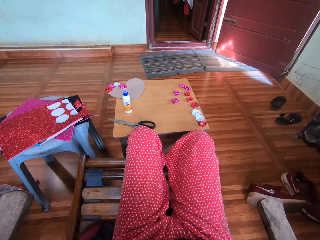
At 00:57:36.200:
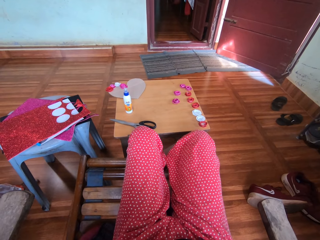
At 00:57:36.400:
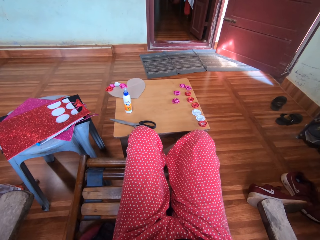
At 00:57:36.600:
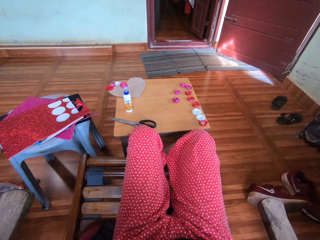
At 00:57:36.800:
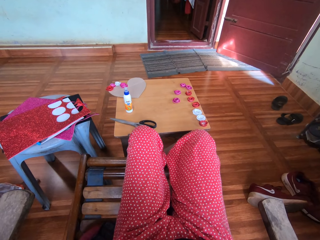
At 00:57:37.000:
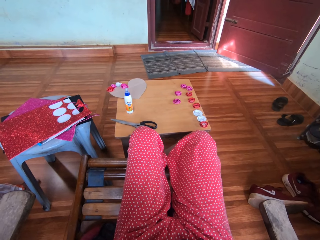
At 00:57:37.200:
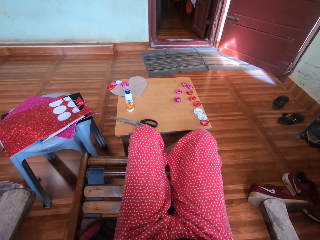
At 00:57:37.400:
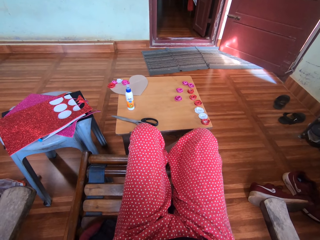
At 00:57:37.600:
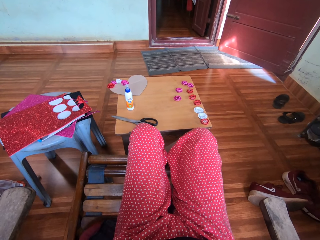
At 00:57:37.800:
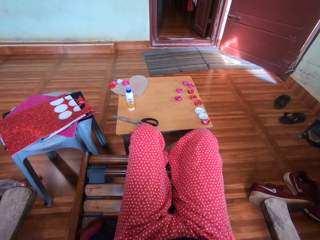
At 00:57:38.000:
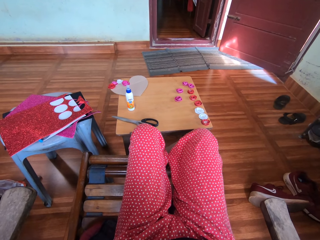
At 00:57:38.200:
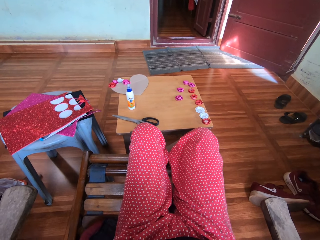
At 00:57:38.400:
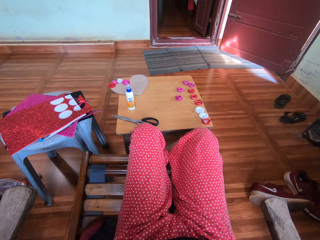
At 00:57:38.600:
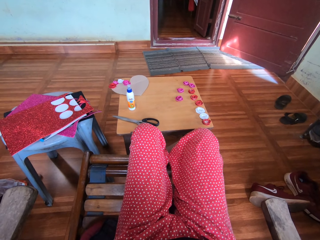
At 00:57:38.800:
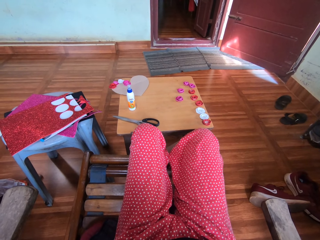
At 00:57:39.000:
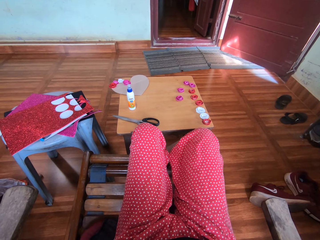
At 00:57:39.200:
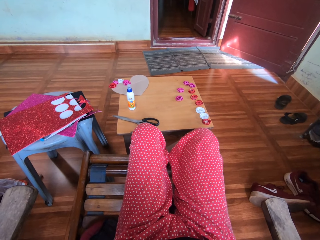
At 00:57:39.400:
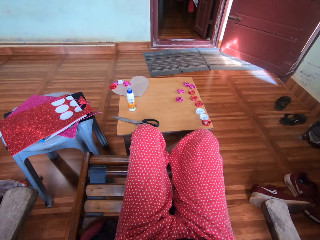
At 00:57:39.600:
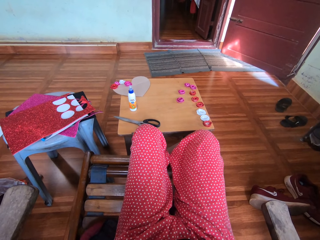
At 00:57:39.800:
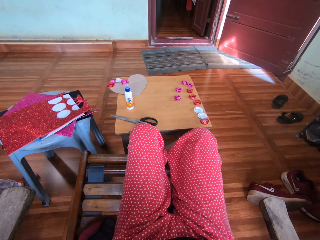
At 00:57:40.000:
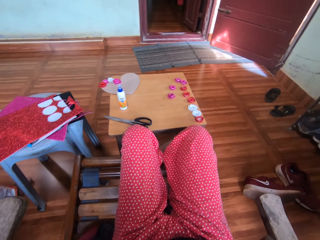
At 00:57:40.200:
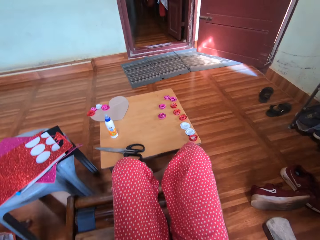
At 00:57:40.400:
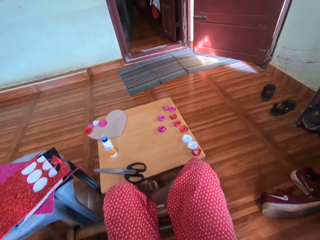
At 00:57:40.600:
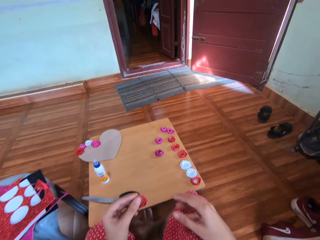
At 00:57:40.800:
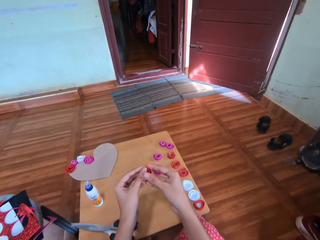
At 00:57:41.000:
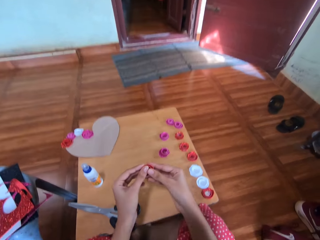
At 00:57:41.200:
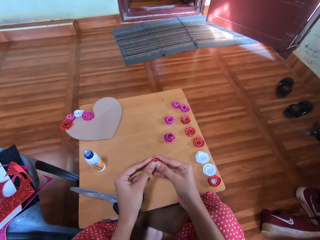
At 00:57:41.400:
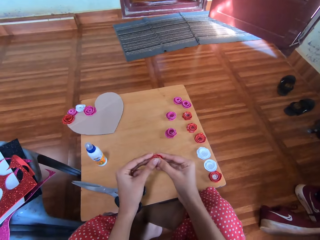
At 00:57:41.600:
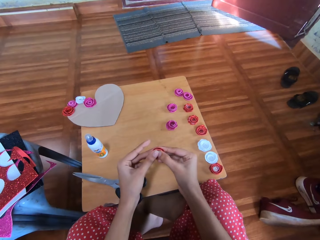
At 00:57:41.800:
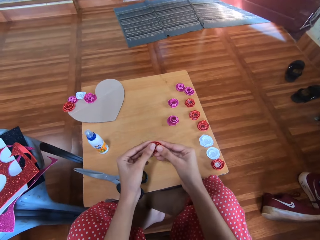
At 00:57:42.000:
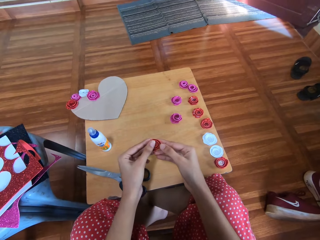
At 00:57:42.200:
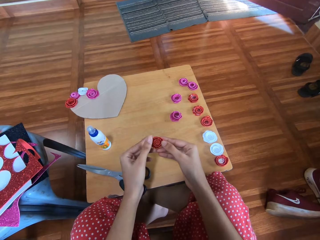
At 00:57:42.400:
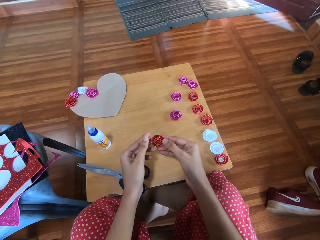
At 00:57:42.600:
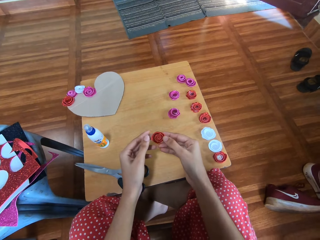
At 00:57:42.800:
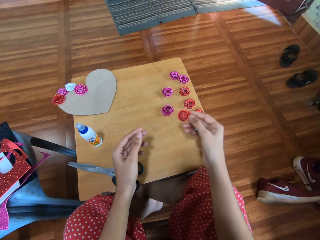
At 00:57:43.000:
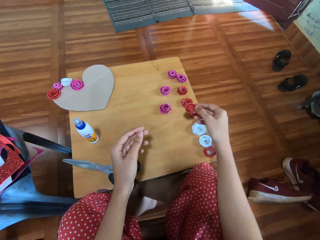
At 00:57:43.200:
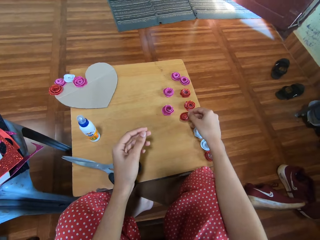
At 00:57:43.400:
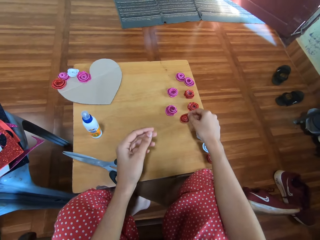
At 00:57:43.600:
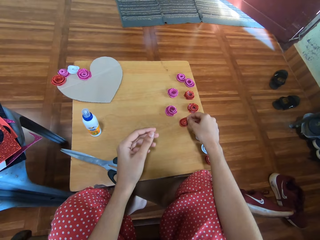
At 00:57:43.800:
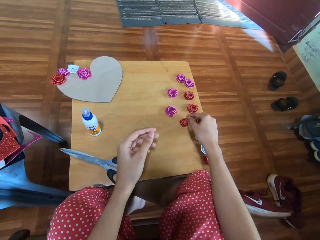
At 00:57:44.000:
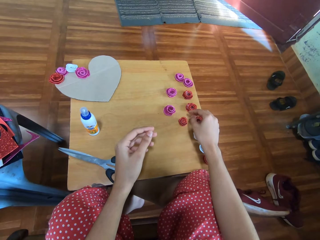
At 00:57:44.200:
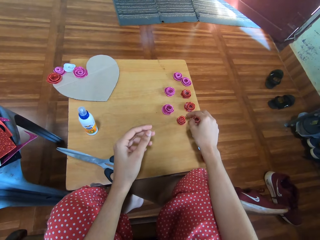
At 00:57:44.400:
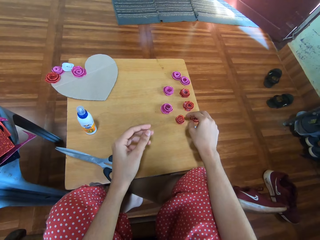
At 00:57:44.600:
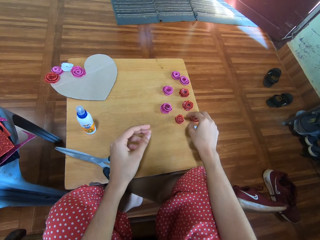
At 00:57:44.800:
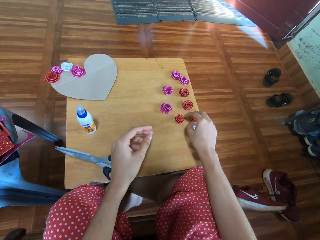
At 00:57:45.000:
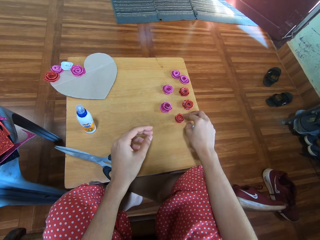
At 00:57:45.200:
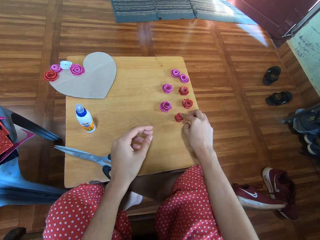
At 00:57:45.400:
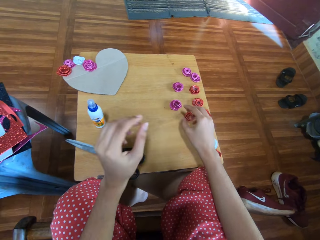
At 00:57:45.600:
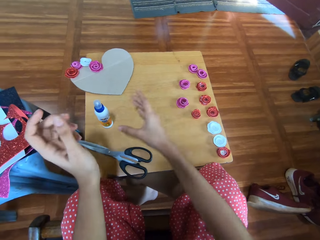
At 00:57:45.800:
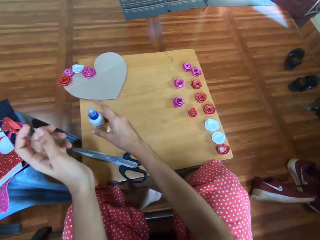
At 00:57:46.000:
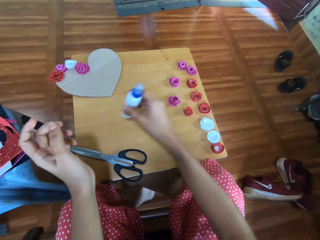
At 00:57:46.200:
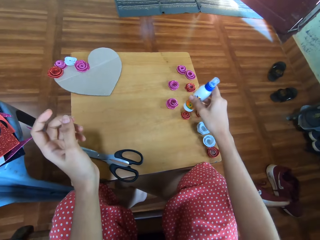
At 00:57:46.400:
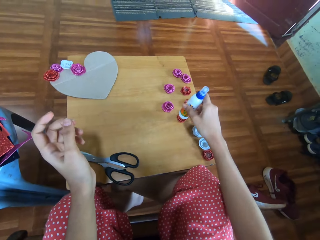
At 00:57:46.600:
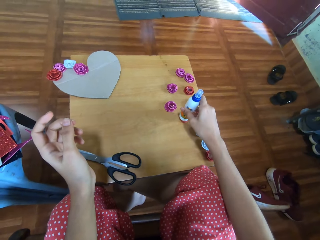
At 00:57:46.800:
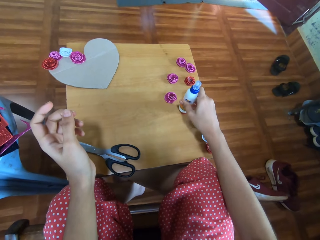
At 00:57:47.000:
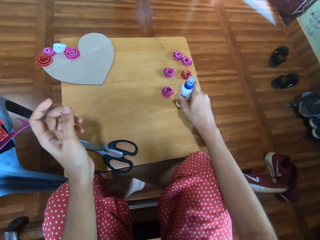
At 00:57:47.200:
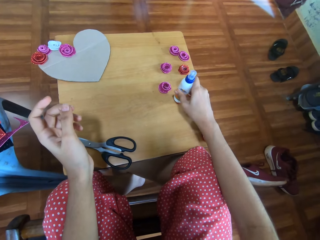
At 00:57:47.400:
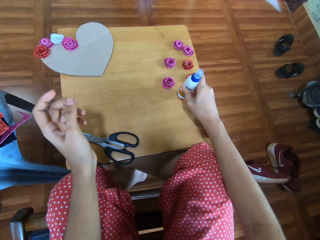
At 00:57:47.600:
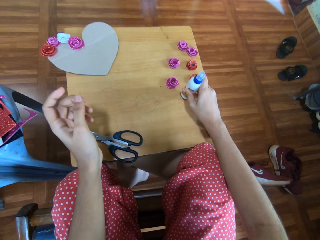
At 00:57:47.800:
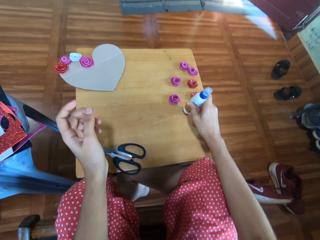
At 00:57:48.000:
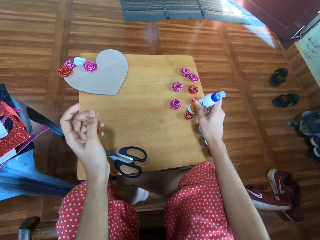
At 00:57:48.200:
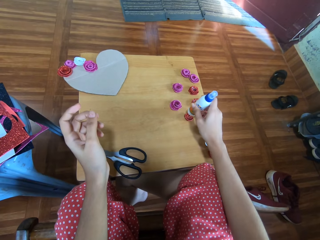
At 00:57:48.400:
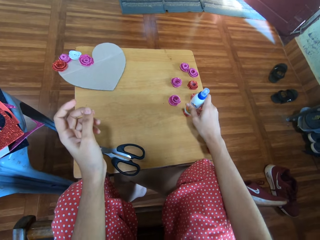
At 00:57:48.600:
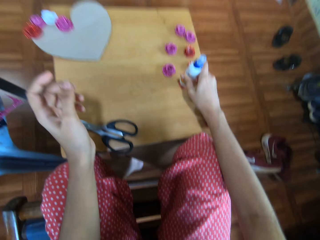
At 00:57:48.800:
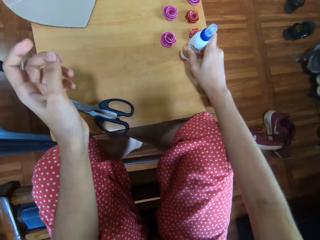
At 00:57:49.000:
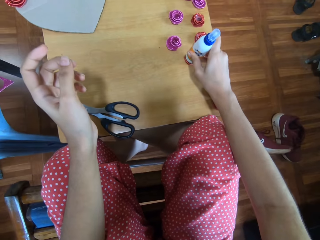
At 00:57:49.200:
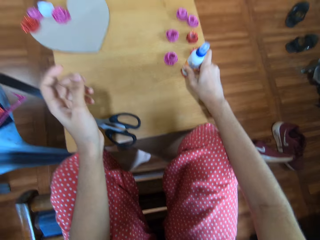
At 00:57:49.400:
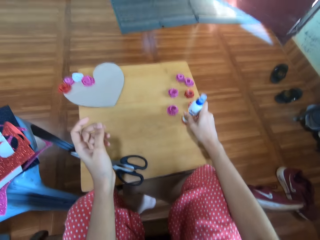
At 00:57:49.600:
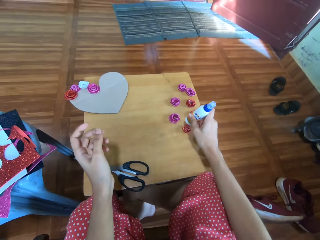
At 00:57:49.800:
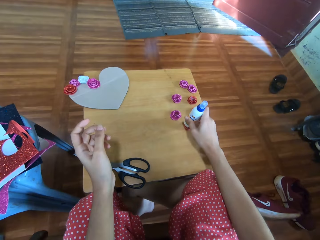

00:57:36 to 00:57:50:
The camera wearer touches the folded craft paper. They put down the folded craft paper, pick up the super glue and put the super glue on the folded craft paper.

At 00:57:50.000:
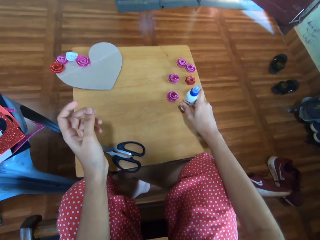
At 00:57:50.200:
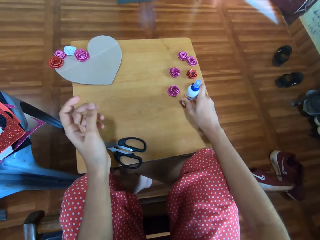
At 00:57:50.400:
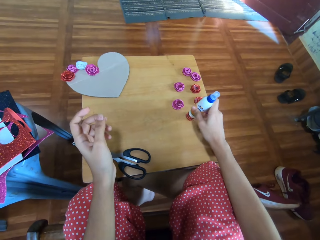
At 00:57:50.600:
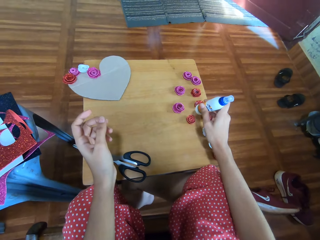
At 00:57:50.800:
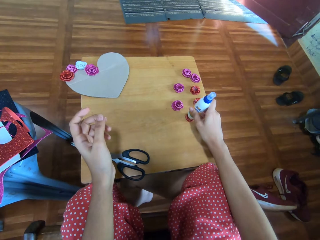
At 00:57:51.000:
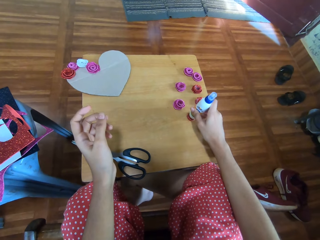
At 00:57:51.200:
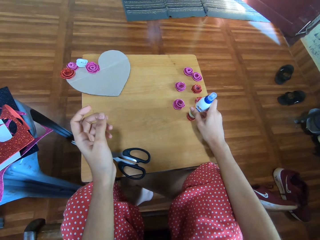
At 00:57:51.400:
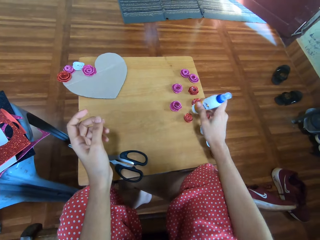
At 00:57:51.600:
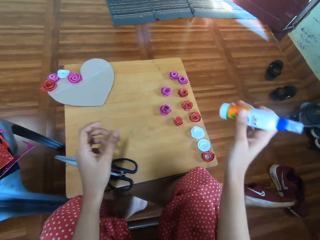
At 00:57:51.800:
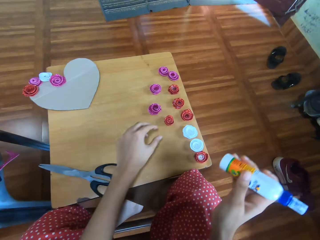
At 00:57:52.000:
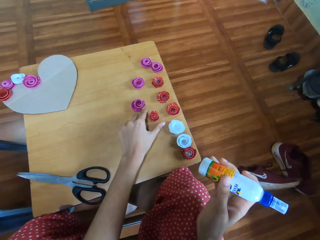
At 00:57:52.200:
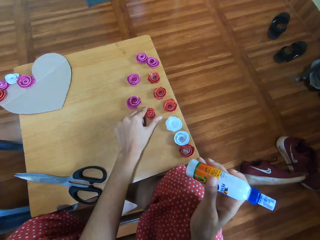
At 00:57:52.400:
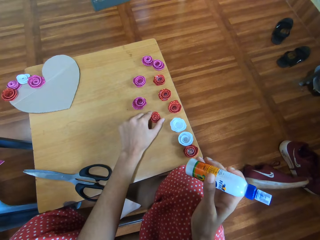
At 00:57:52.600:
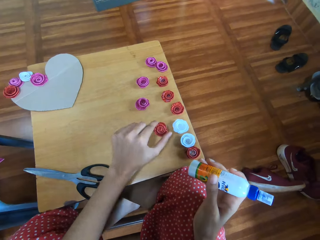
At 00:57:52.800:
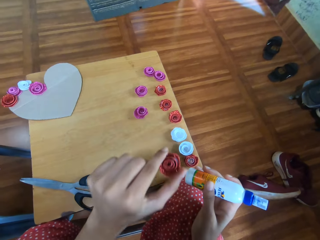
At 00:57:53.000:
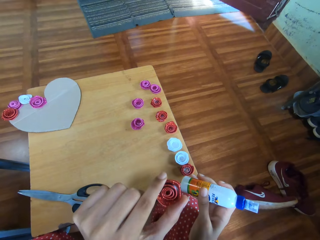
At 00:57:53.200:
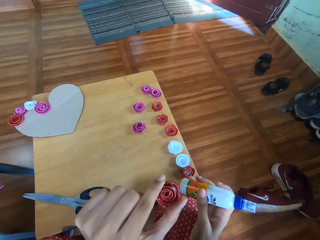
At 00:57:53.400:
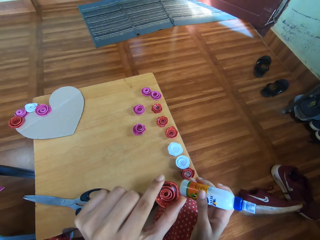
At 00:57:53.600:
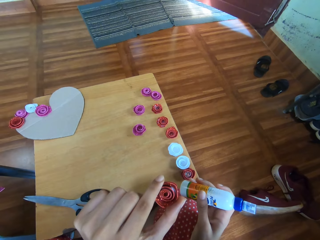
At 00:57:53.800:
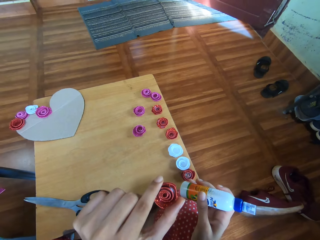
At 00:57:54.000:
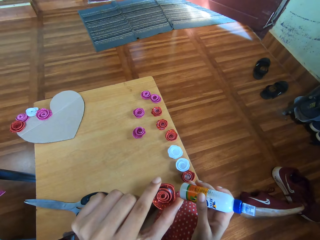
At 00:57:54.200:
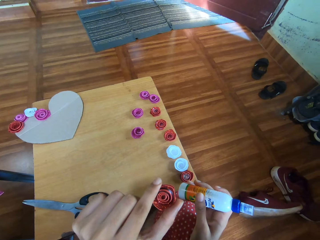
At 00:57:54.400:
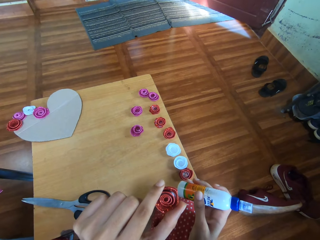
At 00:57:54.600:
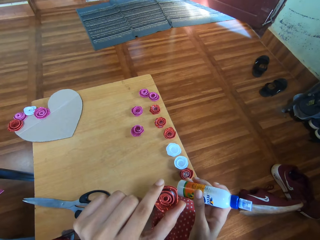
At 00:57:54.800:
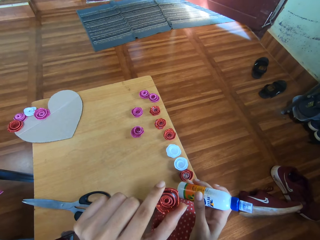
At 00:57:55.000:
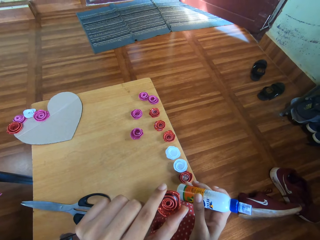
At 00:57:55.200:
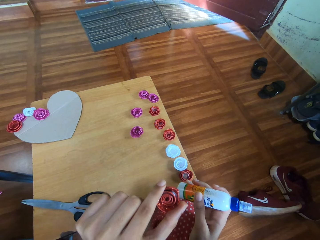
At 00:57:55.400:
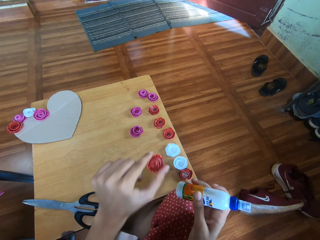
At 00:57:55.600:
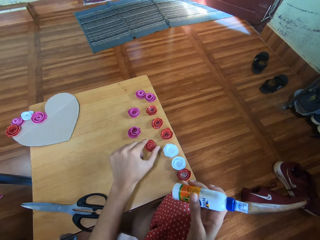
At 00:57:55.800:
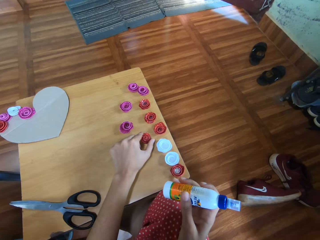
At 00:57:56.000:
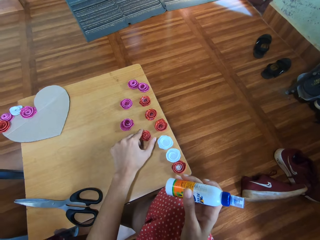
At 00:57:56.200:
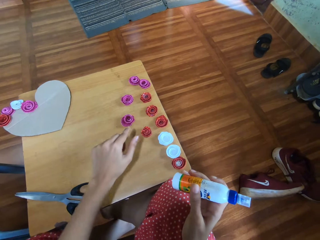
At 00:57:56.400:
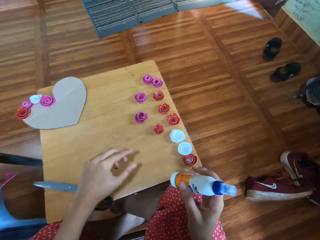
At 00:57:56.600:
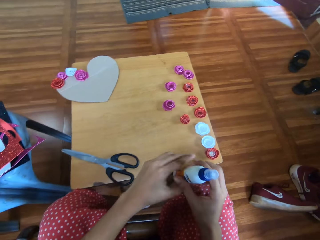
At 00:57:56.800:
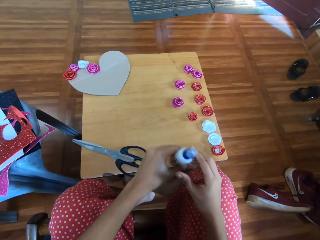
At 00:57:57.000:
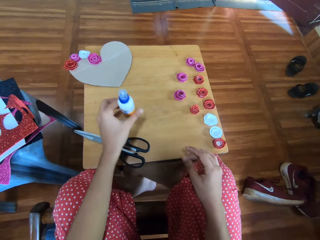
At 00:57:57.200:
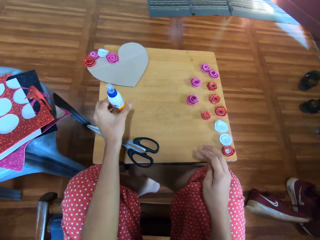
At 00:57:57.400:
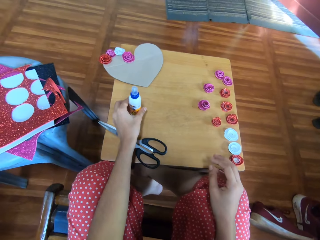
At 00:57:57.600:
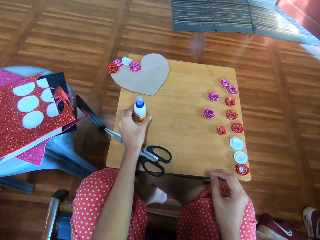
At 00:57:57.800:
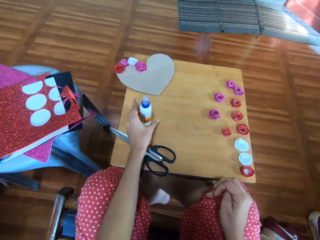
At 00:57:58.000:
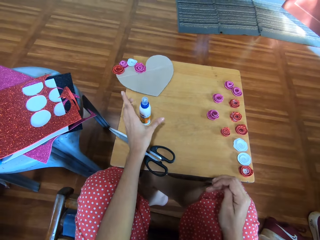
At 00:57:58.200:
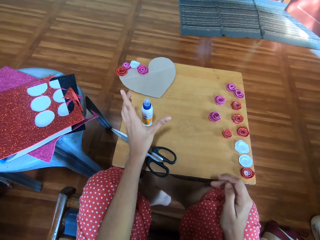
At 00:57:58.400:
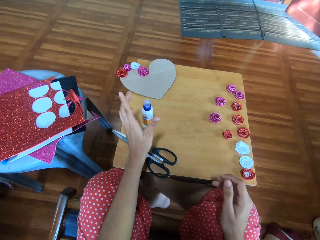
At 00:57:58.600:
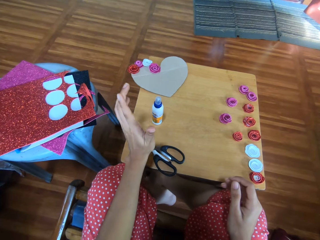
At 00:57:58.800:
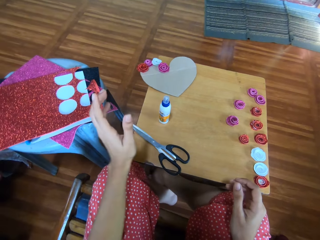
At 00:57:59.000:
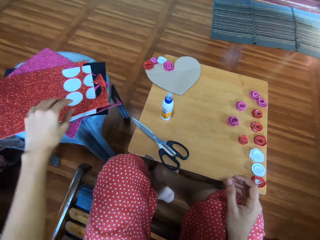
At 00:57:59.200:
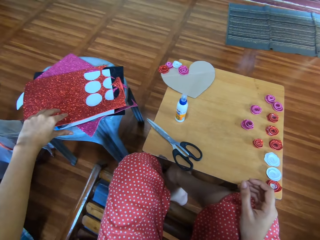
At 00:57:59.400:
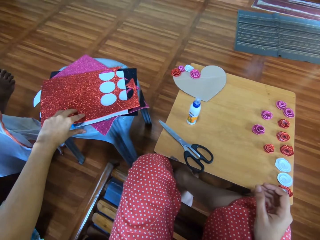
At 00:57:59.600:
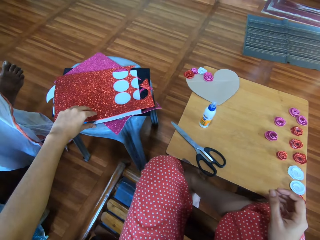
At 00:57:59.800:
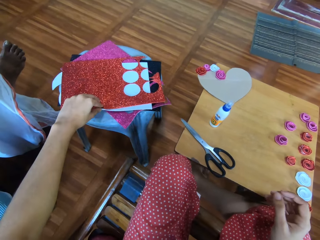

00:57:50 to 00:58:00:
The camera wearer picks up the folded craft paper. They put down the craft paper and put the super glue down.
